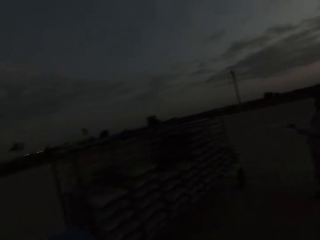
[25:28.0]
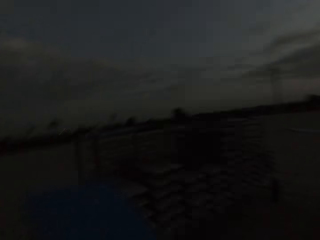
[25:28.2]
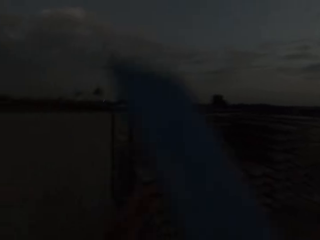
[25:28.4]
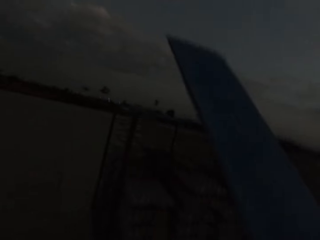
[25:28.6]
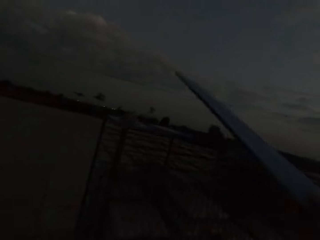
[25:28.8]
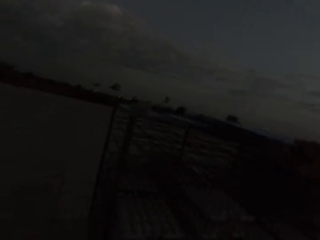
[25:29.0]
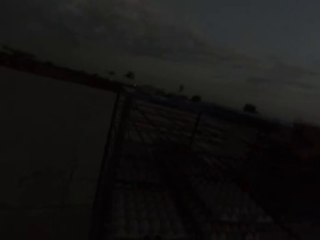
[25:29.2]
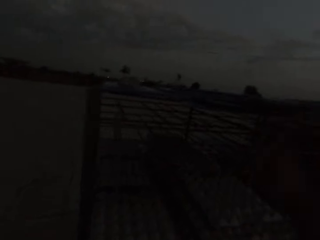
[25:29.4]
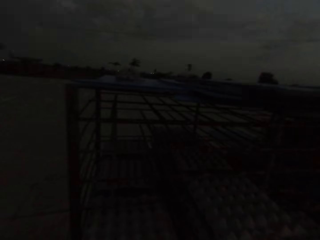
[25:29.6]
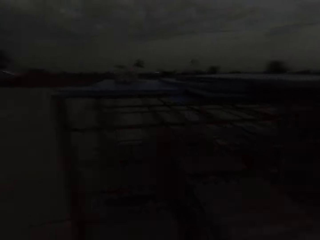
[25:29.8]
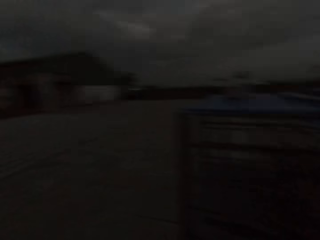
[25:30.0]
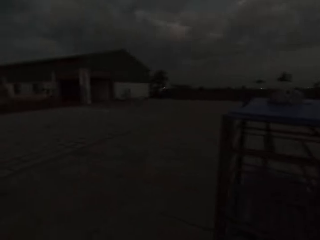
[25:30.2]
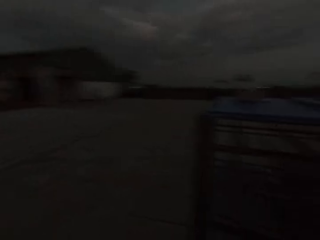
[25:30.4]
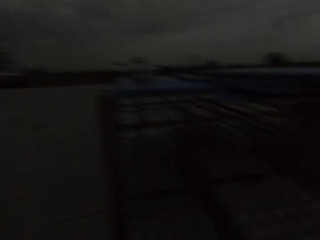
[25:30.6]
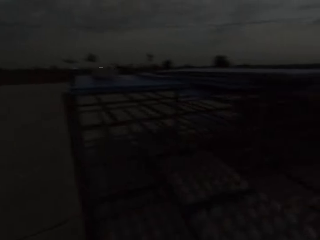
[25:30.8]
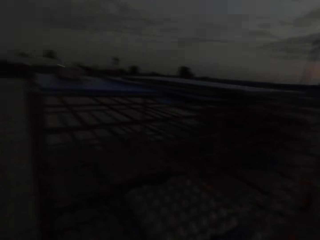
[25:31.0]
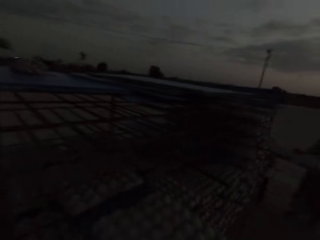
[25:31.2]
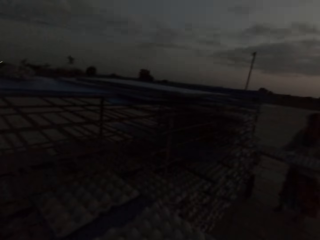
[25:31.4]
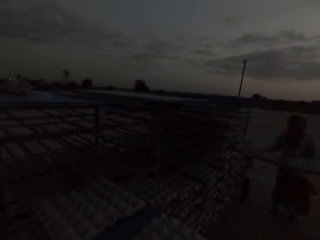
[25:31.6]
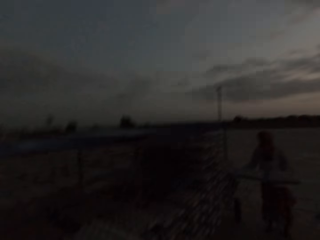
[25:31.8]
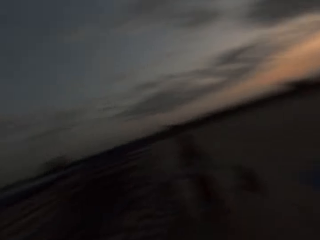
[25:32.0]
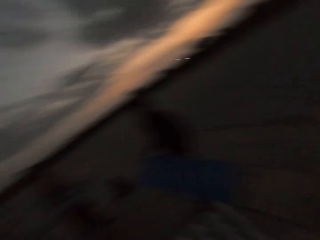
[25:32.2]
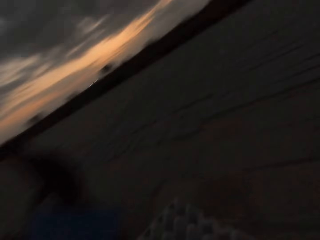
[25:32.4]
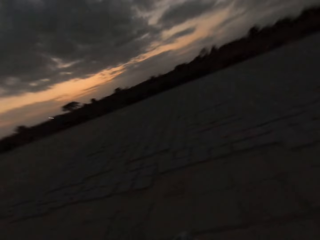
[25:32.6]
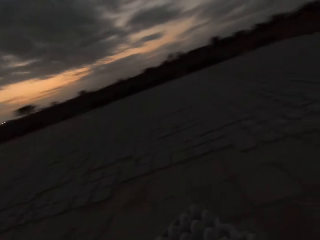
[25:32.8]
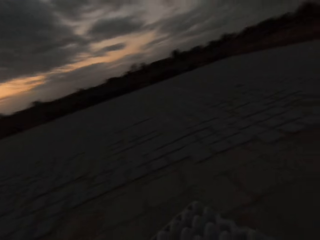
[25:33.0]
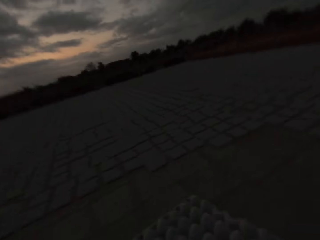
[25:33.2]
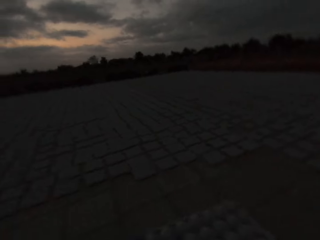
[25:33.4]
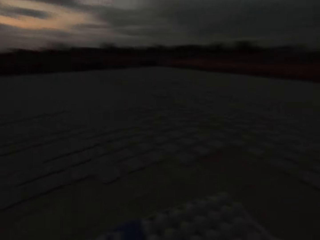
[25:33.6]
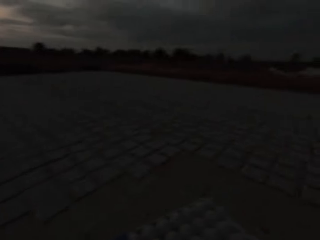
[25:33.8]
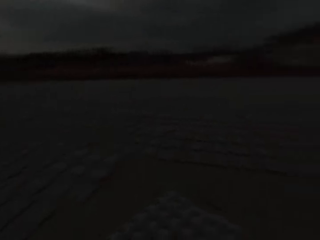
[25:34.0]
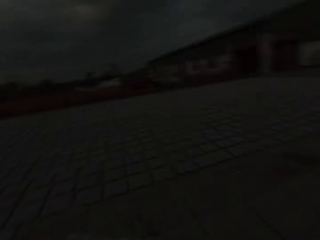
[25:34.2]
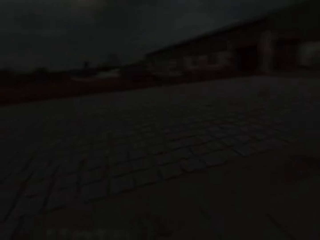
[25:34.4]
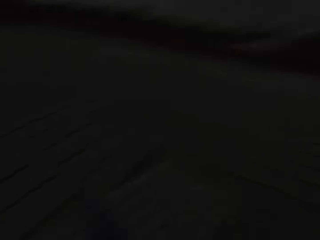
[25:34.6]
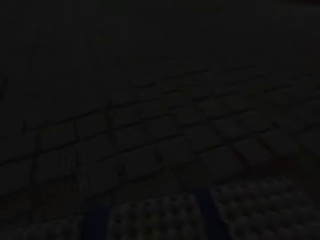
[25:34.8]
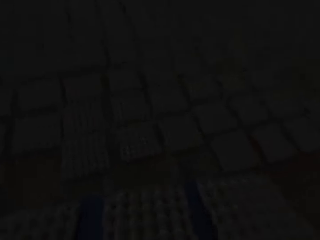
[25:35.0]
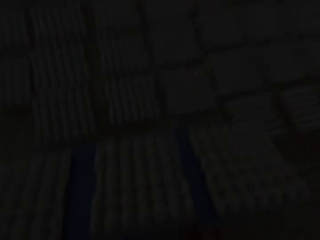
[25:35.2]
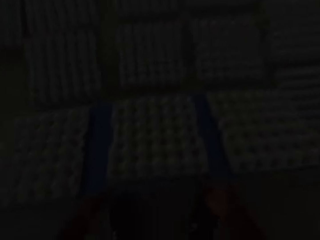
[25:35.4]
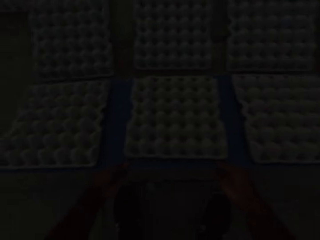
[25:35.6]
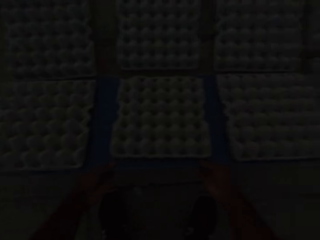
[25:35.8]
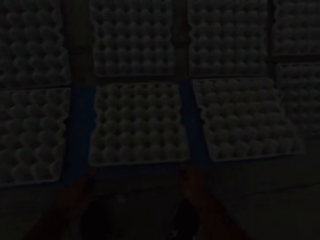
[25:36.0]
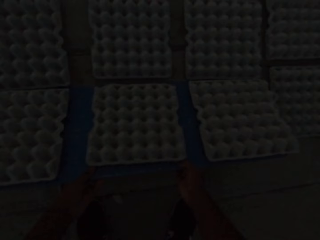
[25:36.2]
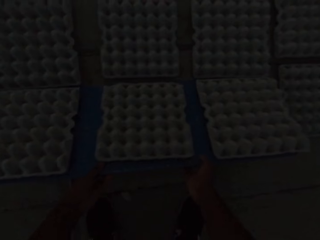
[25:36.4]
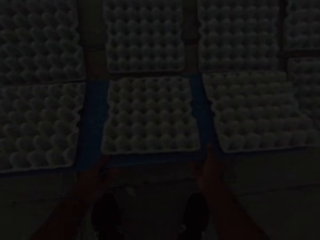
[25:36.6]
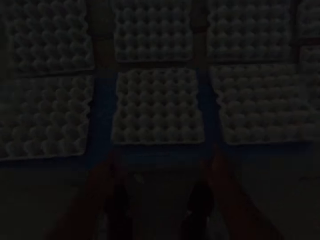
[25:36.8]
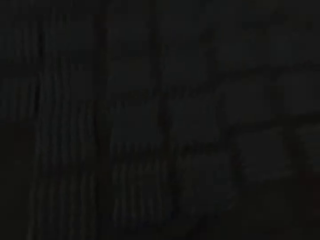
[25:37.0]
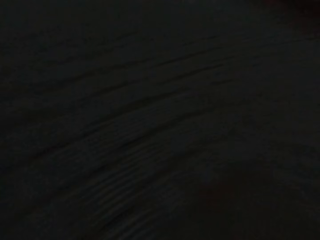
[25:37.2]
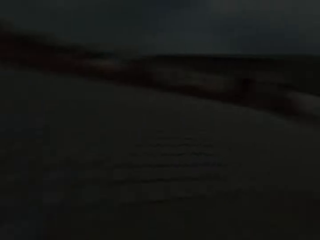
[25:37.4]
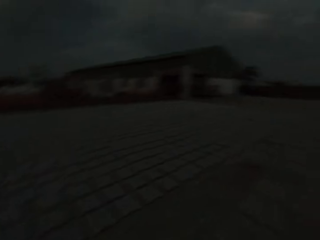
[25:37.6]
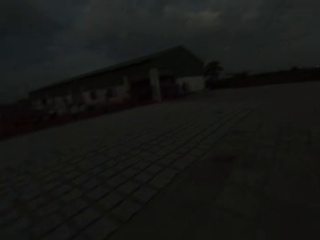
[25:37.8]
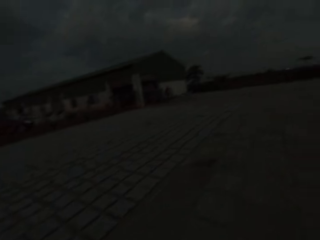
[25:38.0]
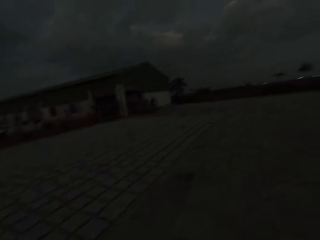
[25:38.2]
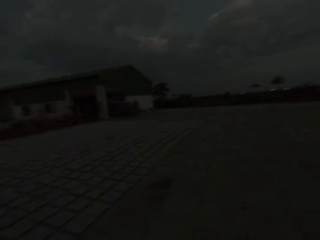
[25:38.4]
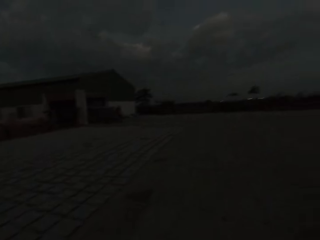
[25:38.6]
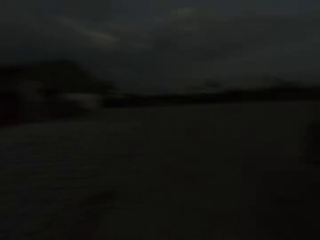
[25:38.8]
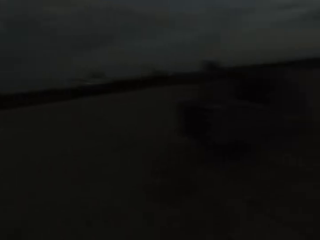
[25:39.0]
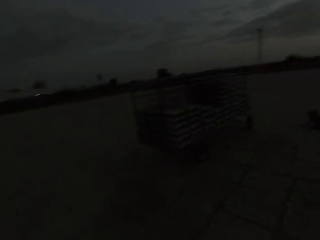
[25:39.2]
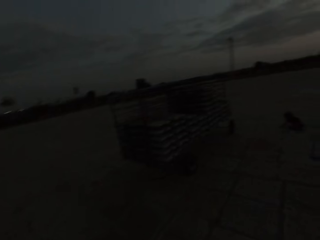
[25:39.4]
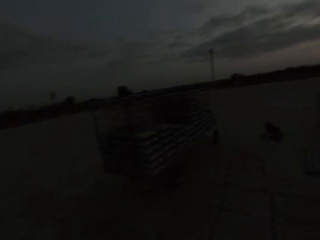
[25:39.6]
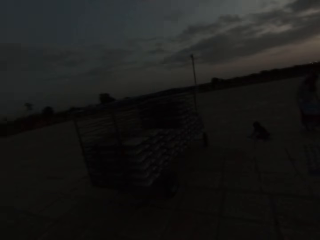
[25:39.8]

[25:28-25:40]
The camera wearer places the tray on the rack with his right hand. He picks up egg trays. He moves a tray of egg crates on the rack with his right hand. The man holds a tray of egg crates with his hands. The camera wearer holds the tray of egg crates in his hands. He places the egg crates from the tray onto the ground with his hands.

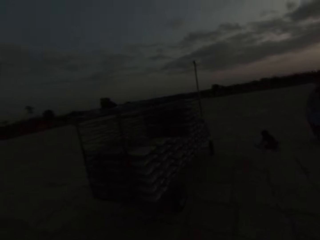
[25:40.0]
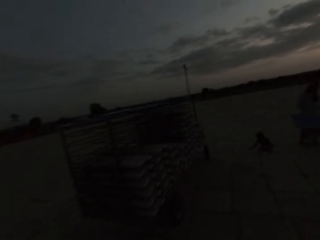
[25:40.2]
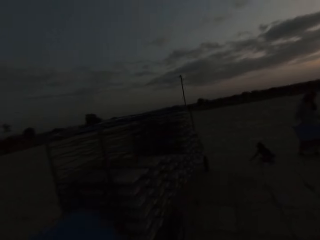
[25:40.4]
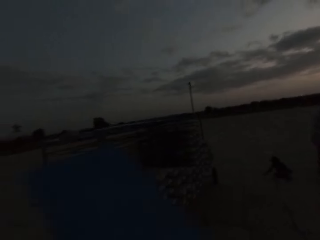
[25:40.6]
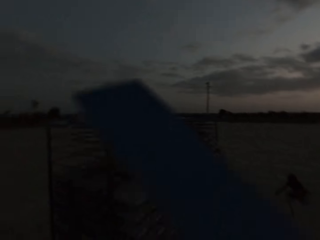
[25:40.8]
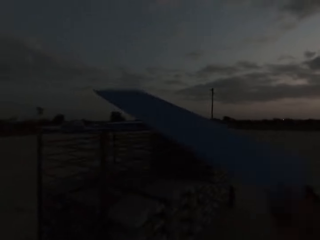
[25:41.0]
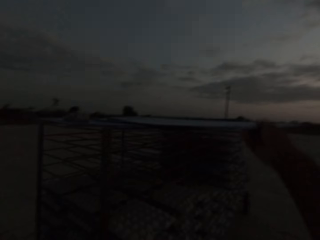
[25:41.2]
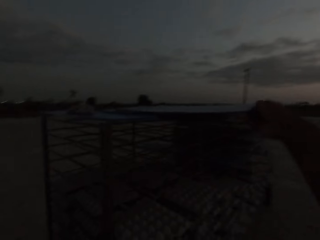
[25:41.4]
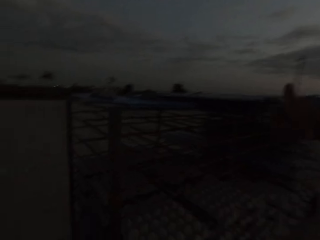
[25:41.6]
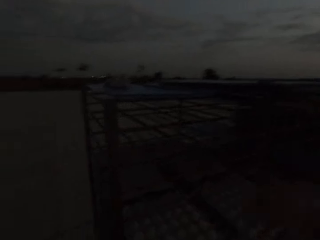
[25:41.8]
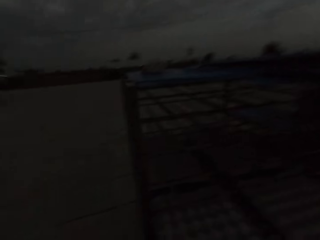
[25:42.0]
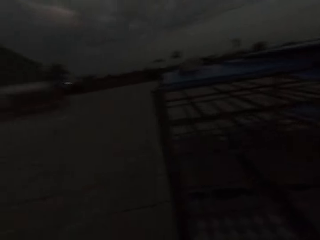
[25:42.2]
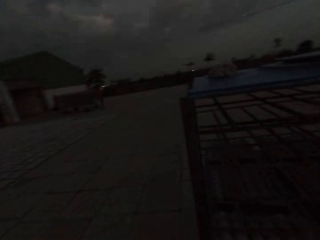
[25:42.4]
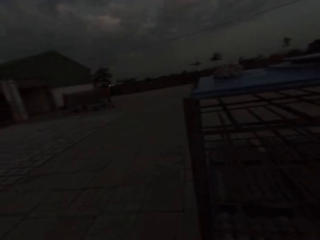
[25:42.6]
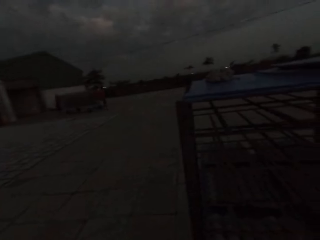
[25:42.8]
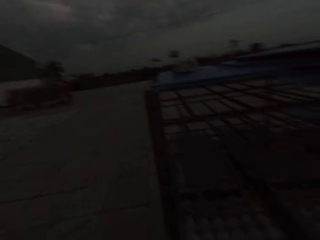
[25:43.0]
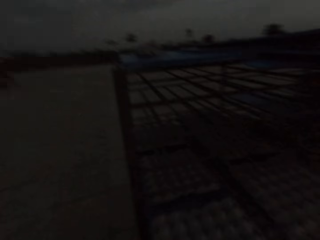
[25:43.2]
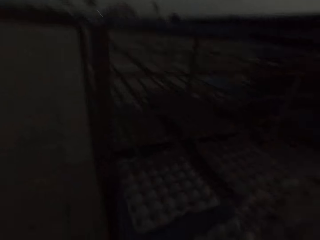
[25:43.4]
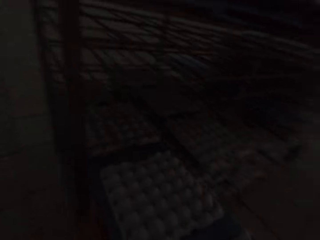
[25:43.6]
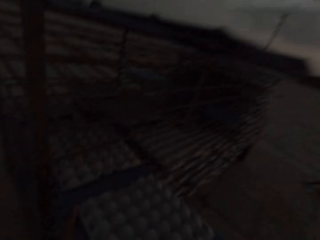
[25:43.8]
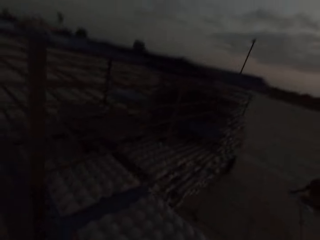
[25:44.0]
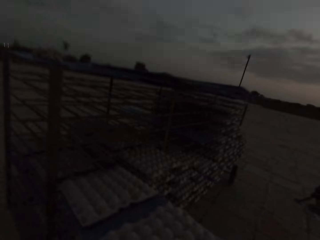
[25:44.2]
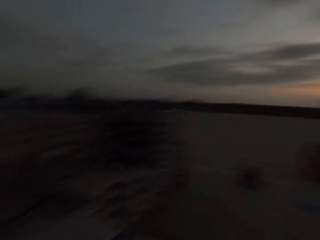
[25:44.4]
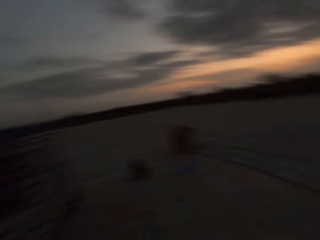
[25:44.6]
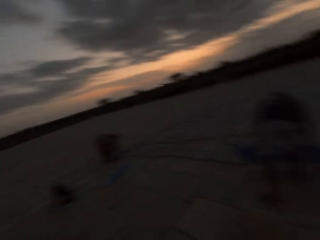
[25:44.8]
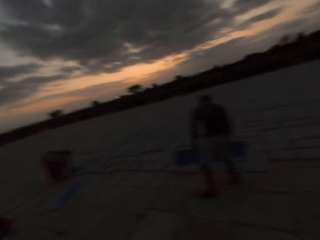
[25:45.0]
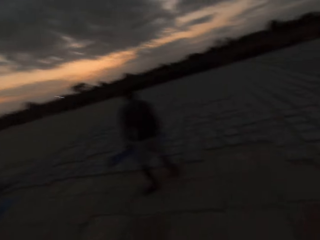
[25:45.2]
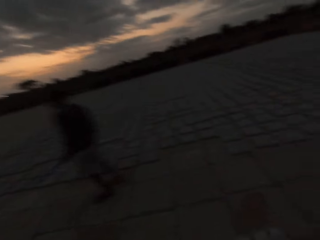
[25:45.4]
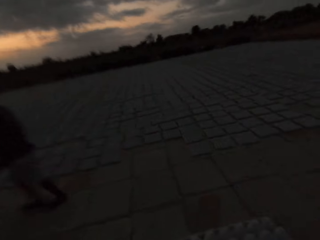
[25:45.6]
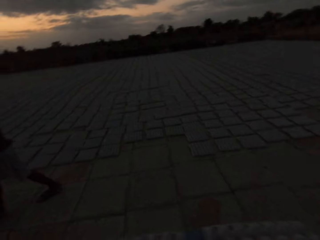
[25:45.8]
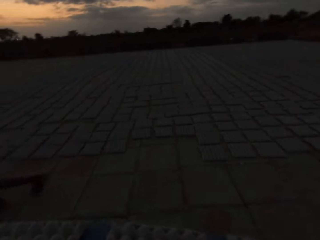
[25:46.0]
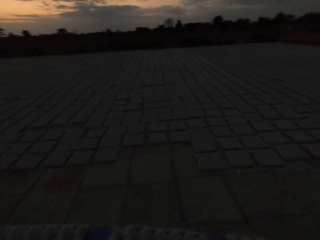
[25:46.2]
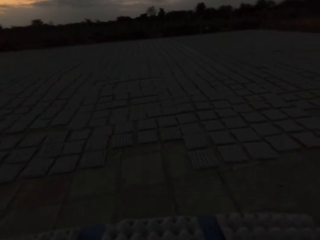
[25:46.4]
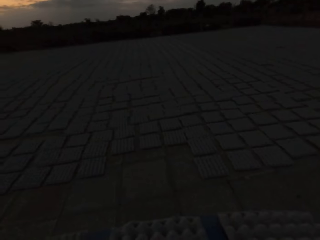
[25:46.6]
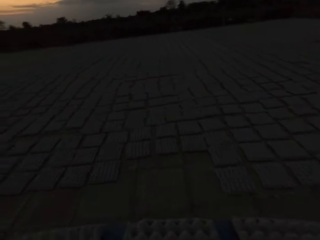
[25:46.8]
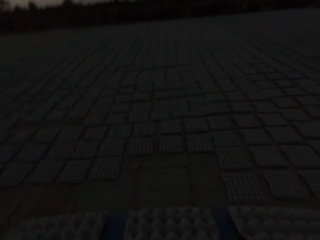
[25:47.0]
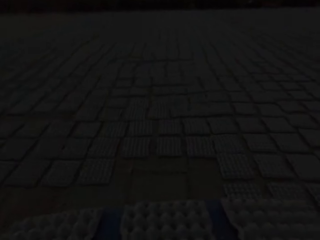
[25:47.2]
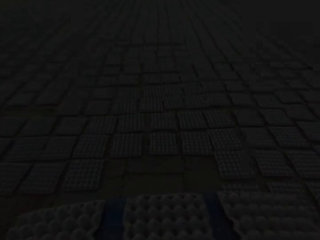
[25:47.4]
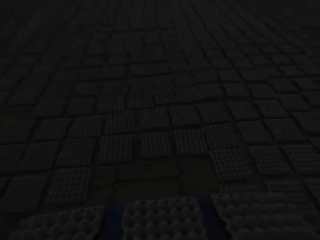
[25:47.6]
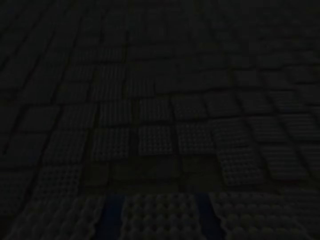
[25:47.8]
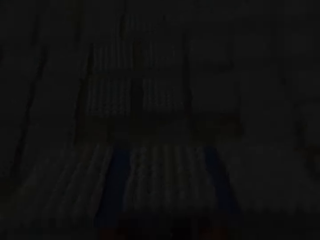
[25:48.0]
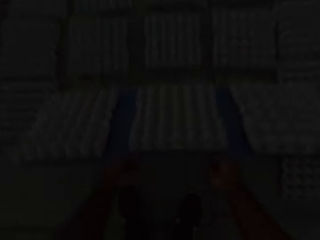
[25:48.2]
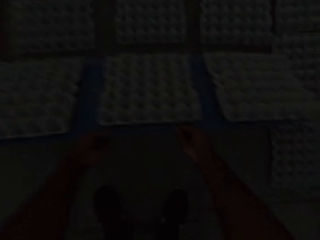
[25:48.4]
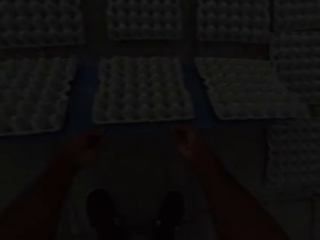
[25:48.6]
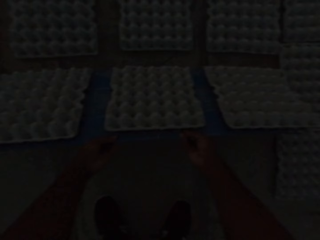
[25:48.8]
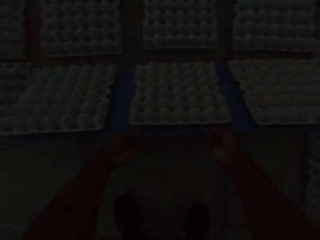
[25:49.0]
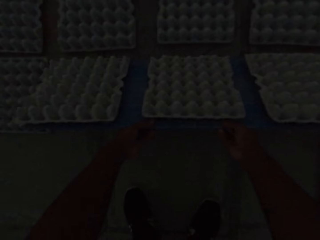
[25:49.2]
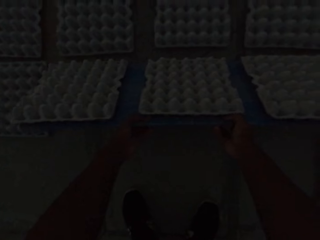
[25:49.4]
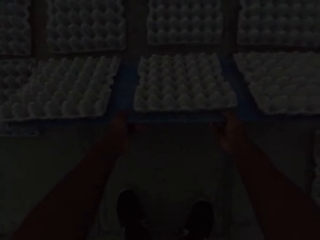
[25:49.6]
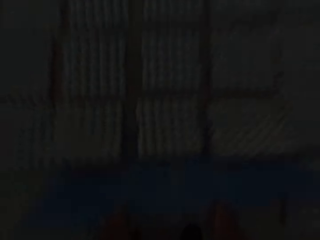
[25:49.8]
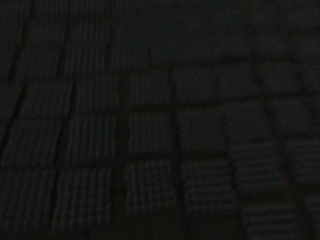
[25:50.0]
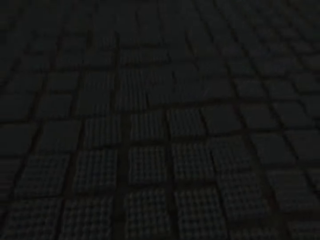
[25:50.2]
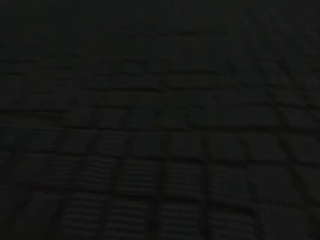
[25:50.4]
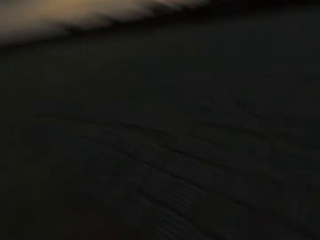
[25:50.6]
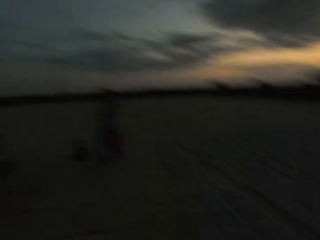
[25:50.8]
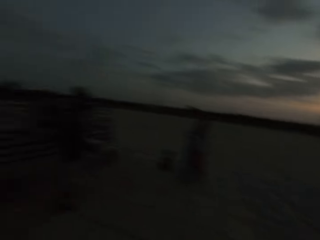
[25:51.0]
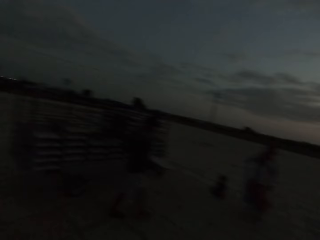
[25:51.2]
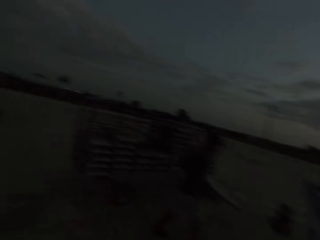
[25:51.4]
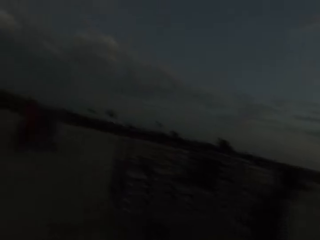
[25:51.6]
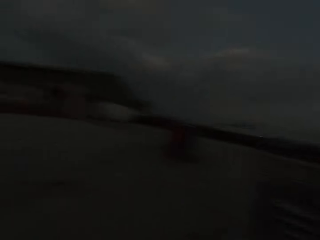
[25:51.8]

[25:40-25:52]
The camera wearer places the tray on the rack with his right hand. He picks up egg trays. He moves a tray of egg crates on the rack with his right hand. A man walks away from the camera wearer. Another man converses with the first man and the camera wearer. The camera wearer places the egg crates from the tray onto the ground with his hands.
